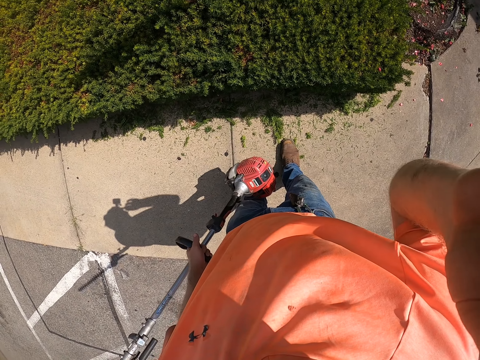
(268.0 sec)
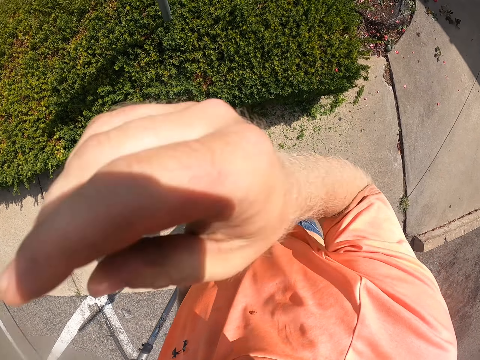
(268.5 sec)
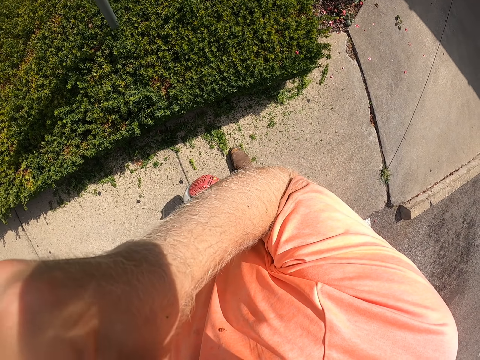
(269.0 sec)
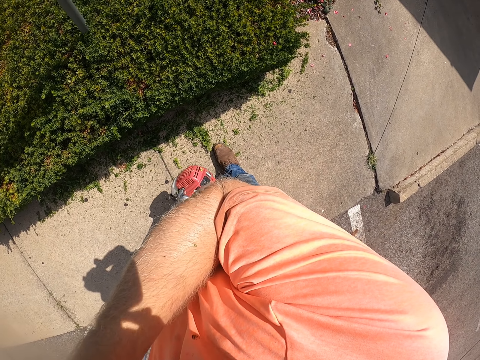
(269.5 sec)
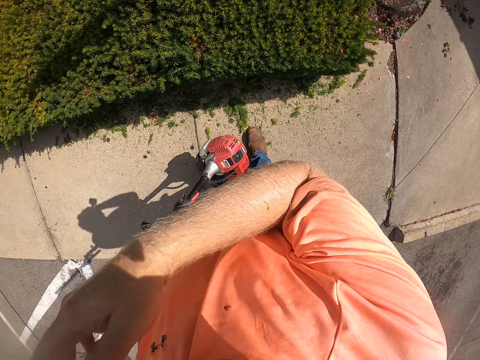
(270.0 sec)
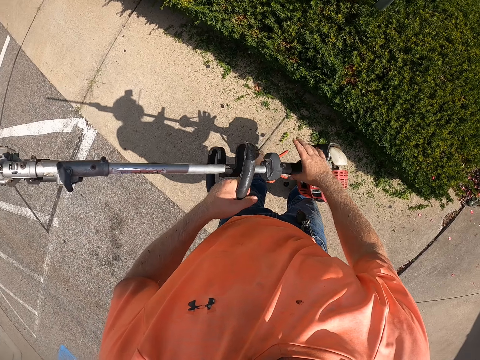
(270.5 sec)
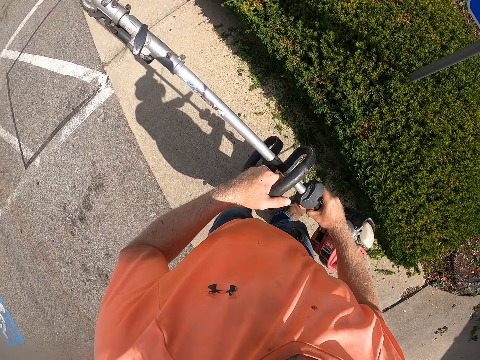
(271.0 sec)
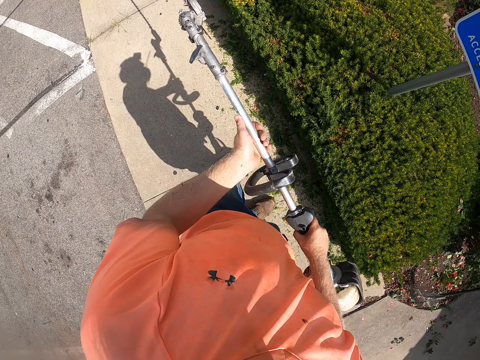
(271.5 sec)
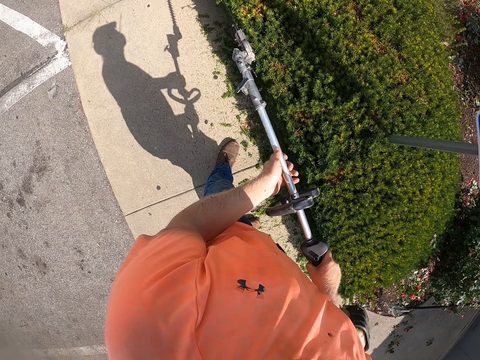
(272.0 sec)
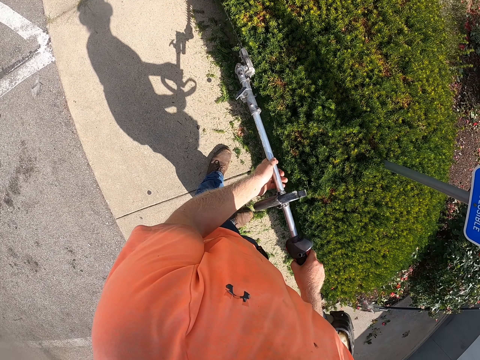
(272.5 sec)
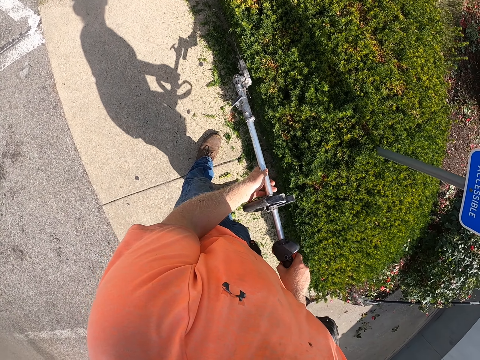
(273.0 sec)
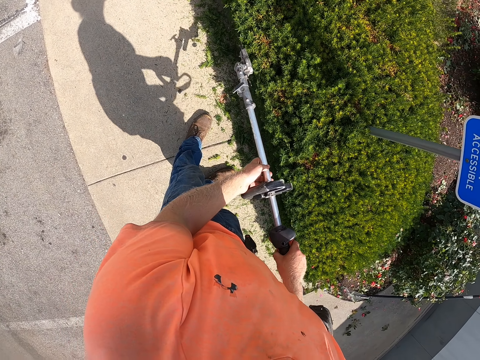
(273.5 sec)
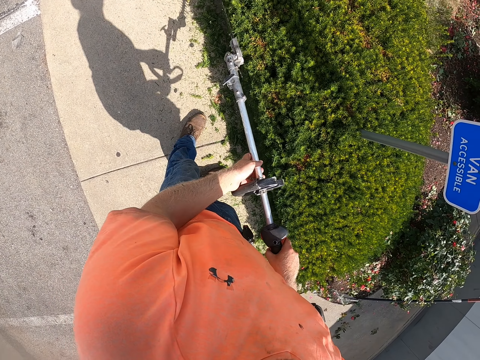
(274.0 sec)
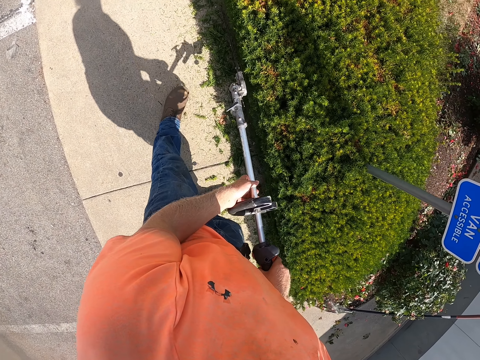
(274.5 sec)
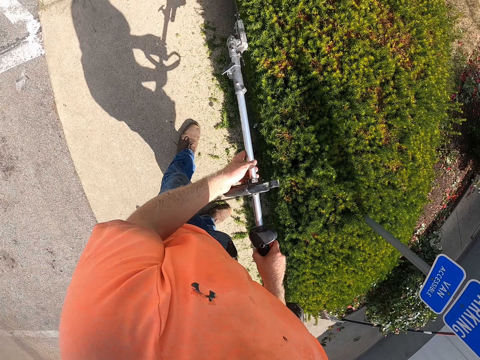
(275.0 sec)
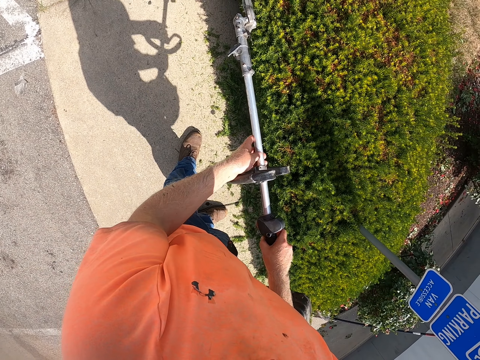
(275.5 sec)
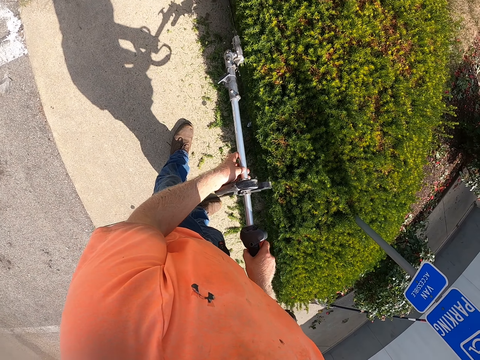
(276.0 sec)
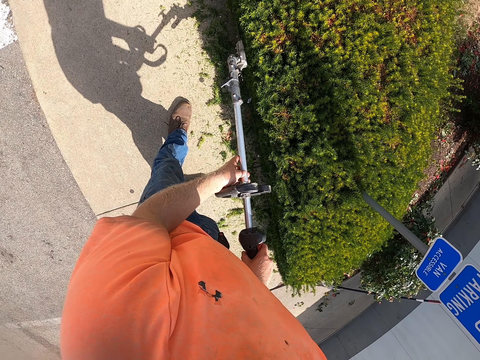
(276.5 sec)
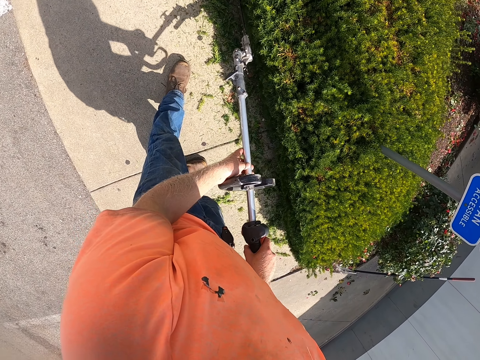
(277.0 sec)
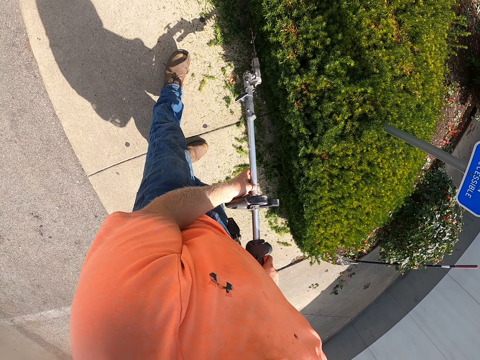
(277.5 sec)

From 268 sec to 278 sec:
The camera wearer touches a camera on his face with his right hand. He adjusts the camera. He holds the grass cutter with both hands. He trims the plant with the grass cutter in both hands.

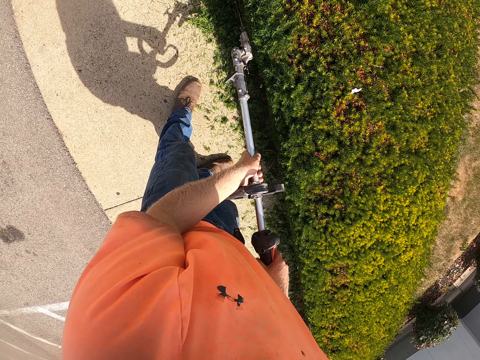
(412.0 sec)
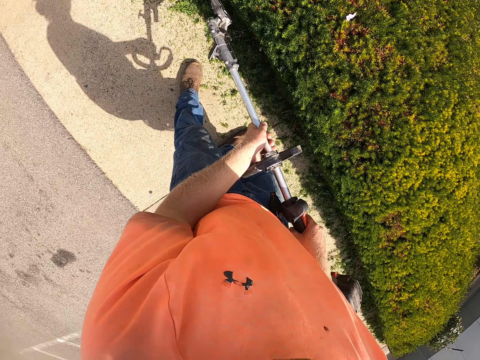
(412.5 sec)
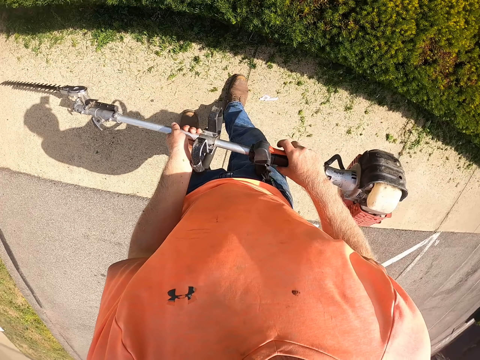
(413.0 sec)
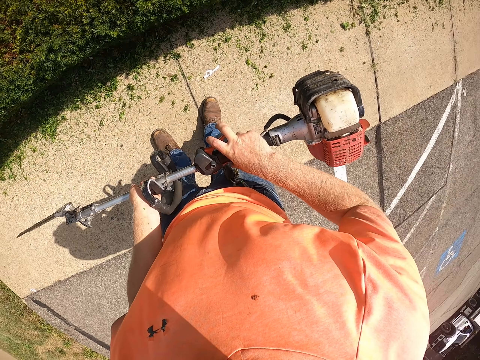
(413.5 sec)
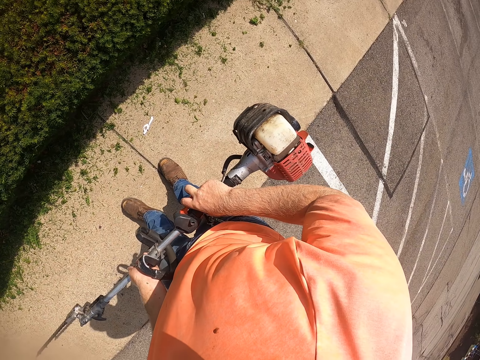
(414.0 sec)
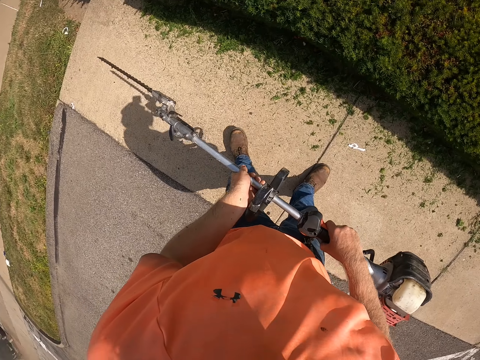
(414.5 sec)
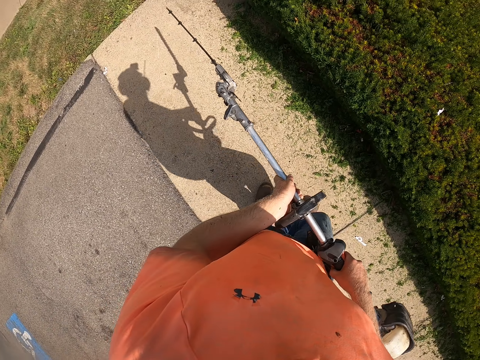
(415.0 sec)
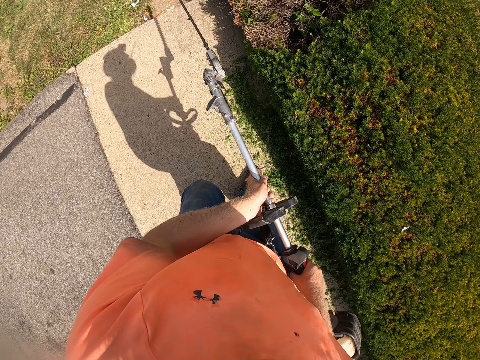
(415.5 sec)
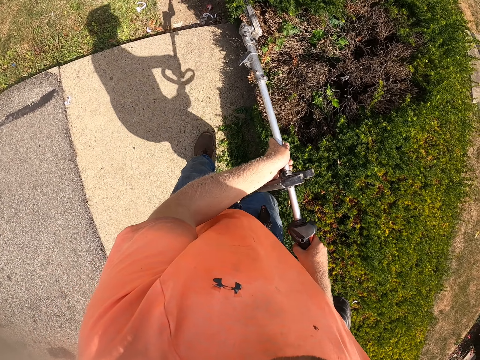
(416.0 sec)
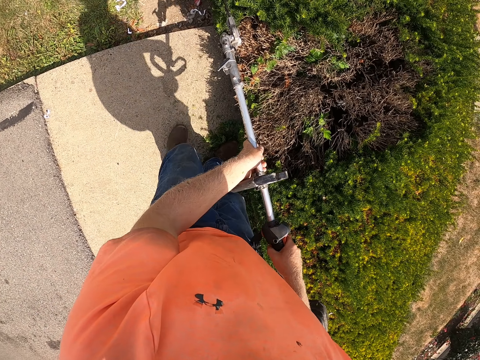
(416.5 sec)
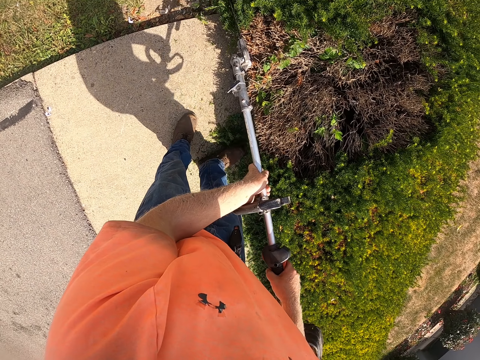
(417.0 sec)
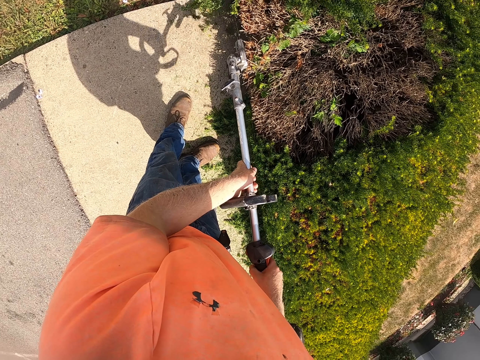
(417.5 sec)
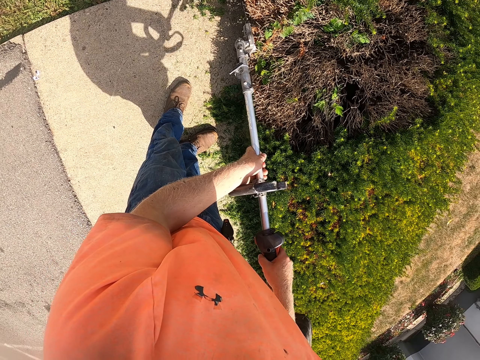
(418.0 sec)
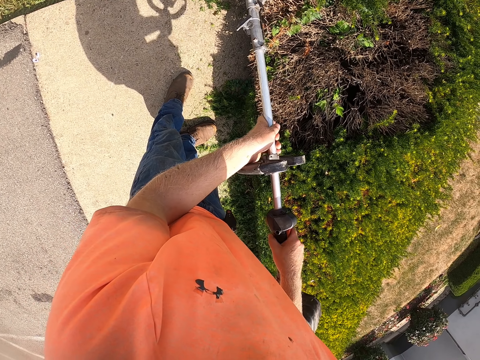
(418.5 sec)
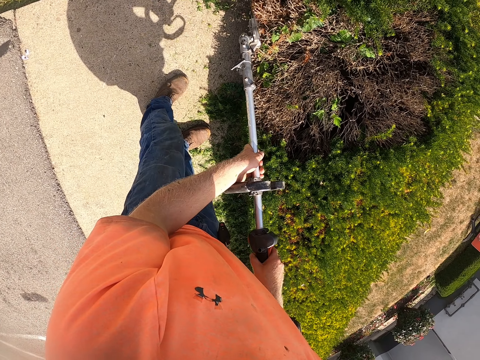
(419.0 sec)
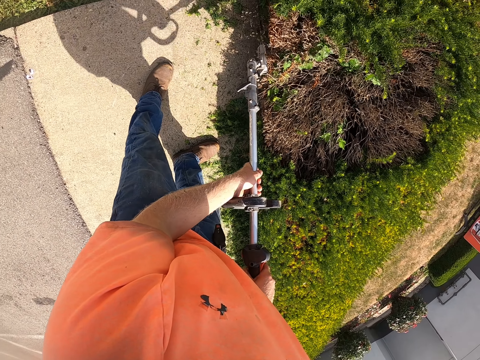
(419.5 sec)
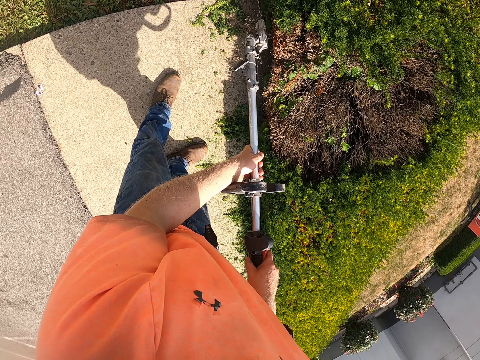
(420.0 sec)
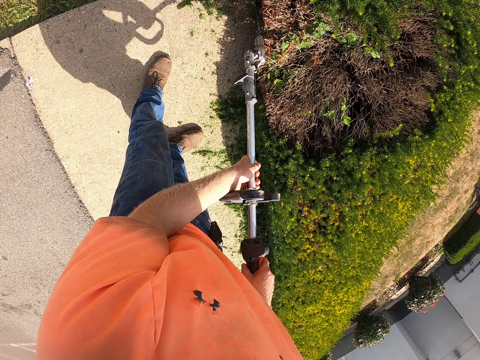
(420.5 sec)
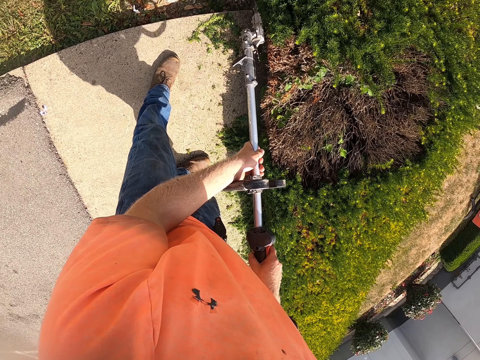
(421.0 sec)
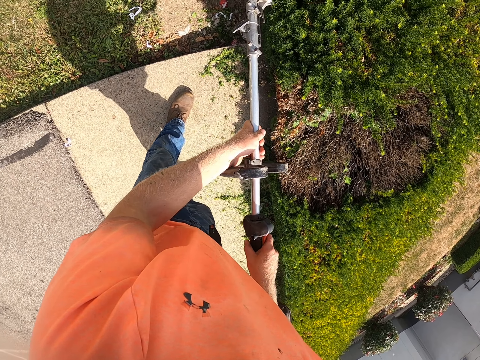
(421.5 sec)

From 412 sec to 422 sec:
The camera wearer looks around the compound. They walk around the compound. They trim the fence with a grass cutter.

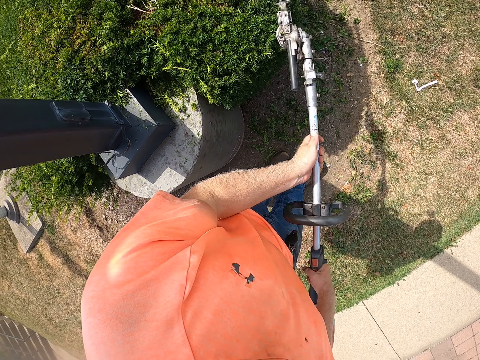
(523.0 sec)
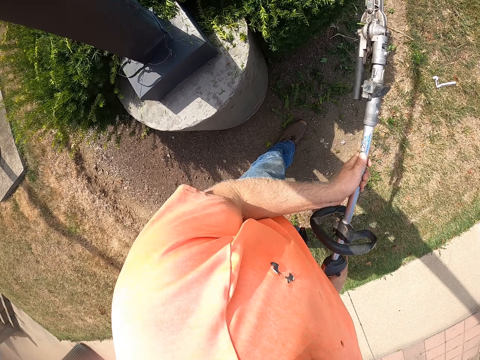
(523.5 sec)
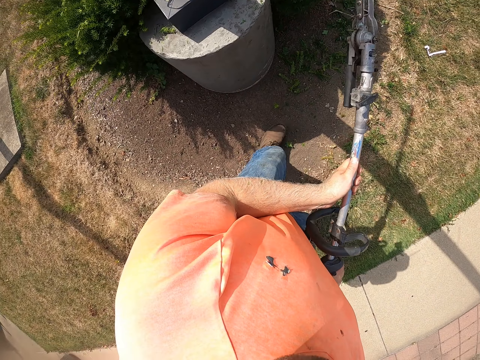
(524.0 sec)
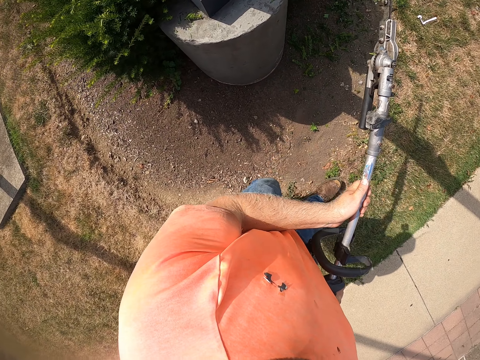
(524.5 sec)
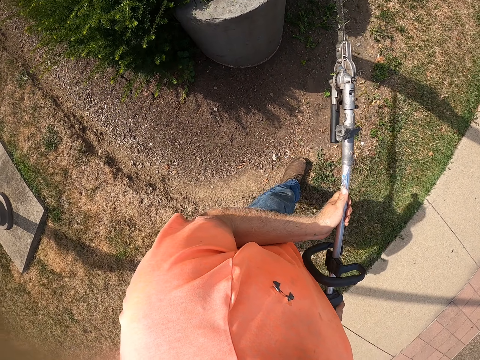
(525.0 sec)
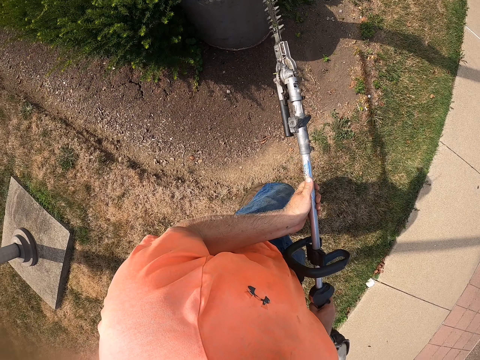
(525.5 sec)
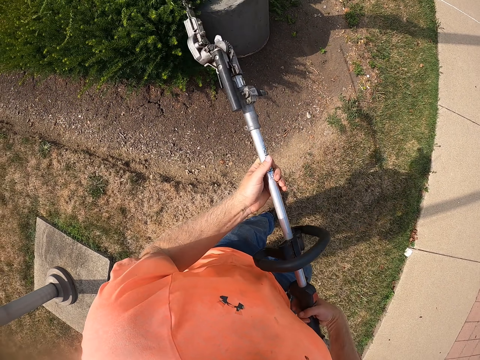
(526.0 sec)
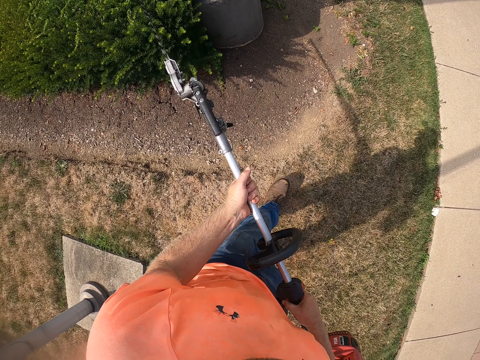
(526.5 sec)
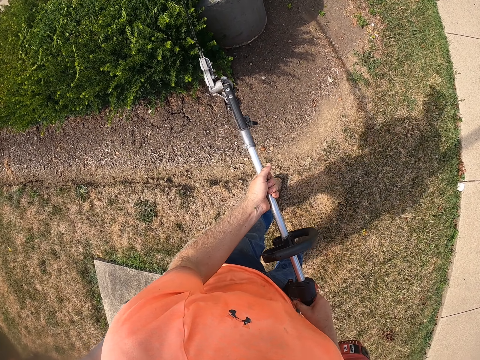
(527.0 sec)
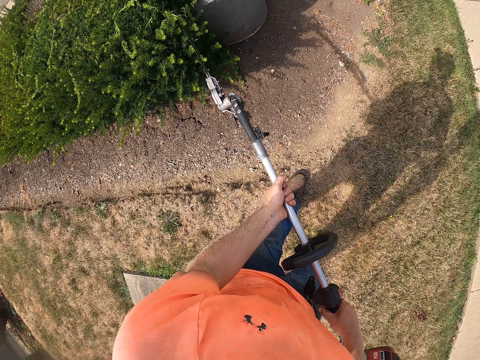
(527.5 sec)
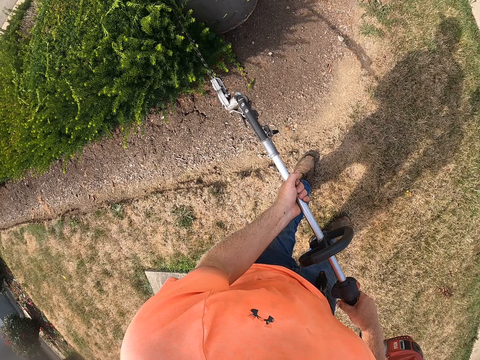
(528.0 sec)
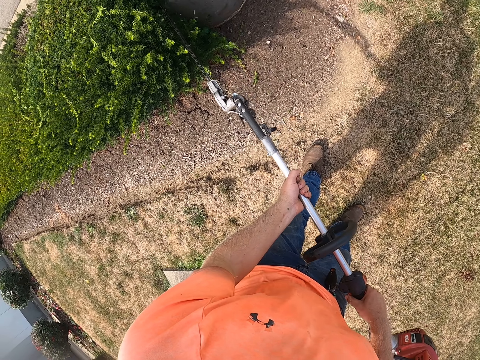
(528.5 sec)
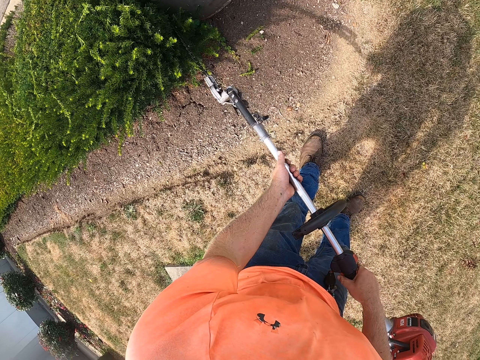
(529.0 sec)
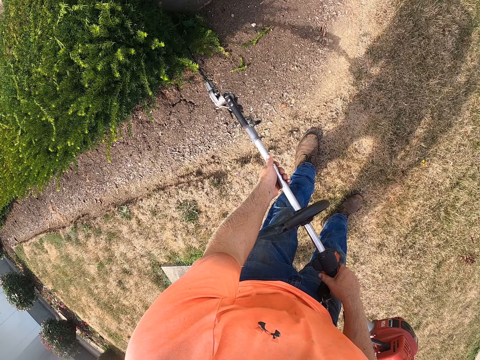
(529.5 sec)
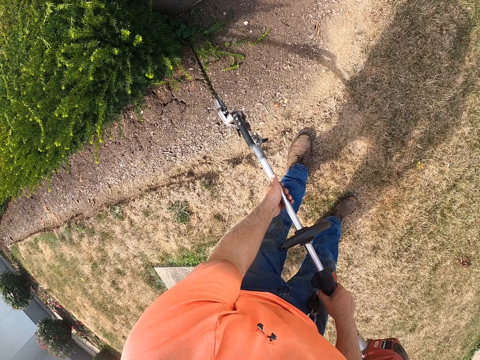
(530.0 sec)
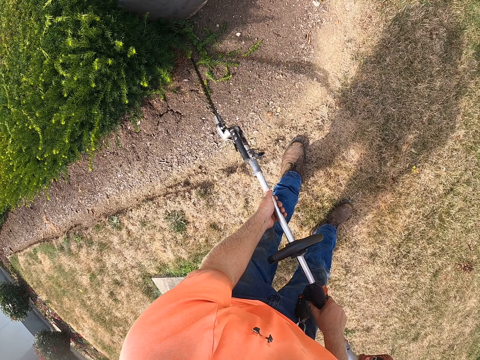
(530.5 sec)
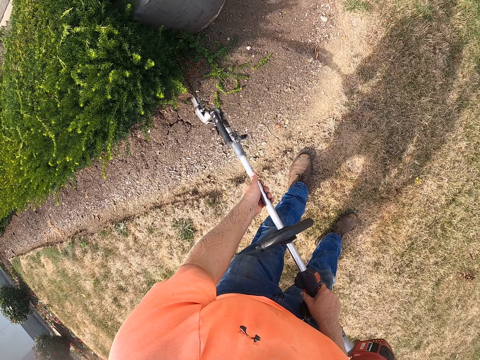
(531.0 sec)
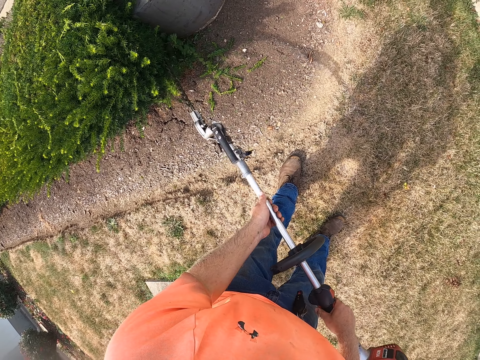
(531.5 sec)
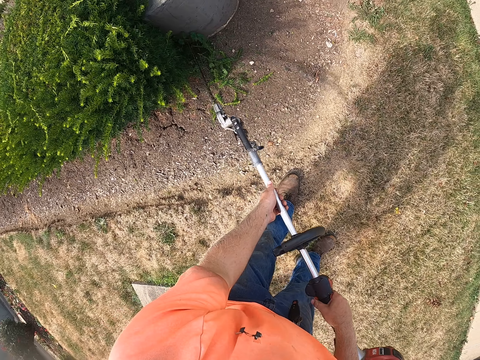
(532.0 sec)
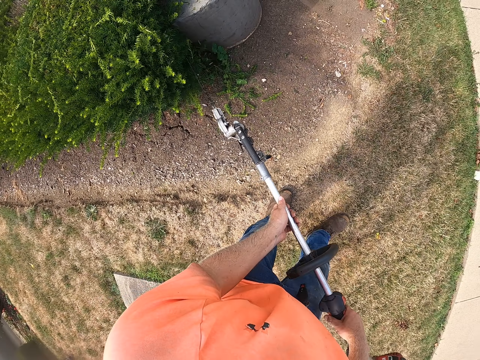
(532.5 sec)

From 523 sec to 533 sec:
The camera wearer walks around the compound. They trim the fence with a grass cutter.
